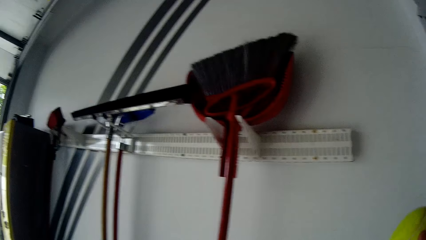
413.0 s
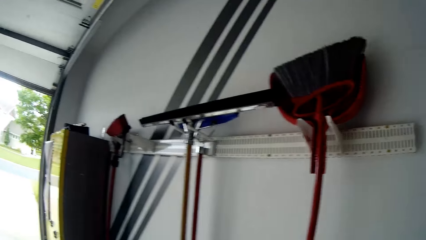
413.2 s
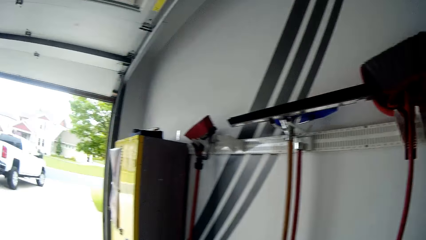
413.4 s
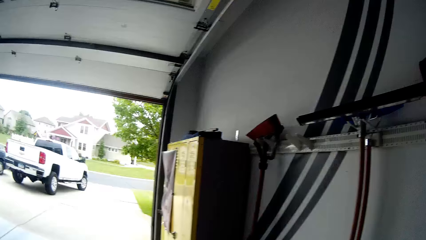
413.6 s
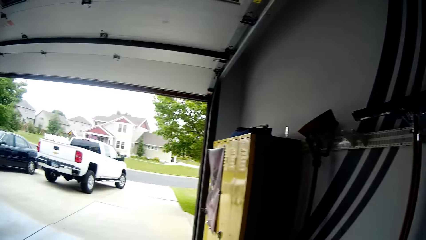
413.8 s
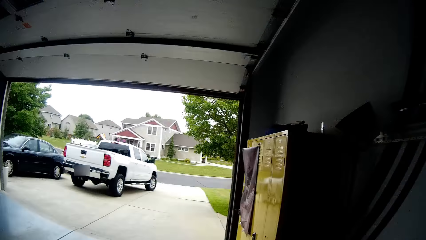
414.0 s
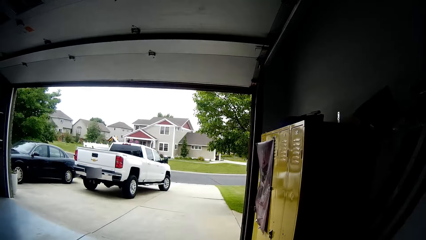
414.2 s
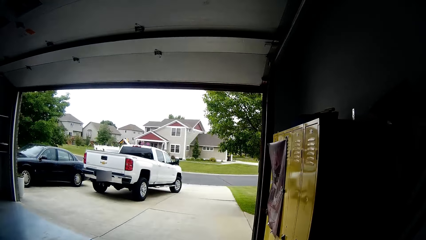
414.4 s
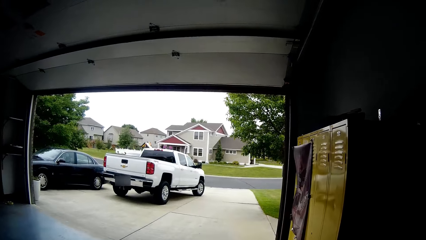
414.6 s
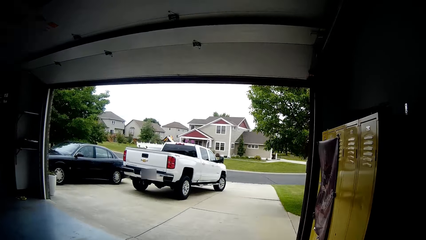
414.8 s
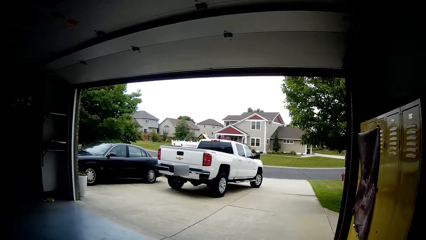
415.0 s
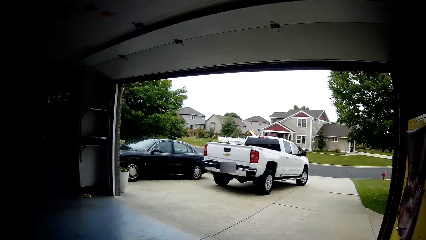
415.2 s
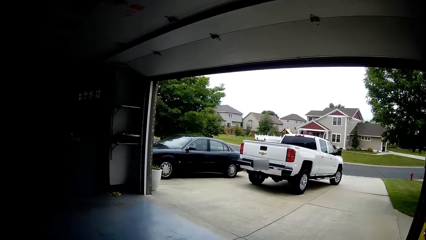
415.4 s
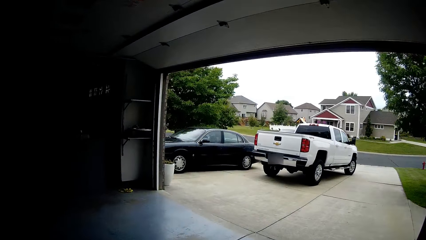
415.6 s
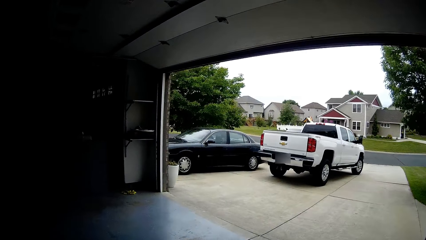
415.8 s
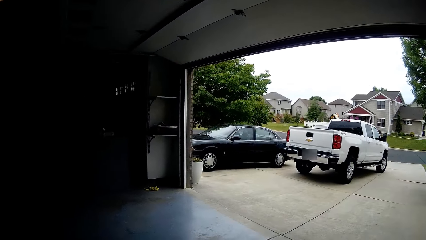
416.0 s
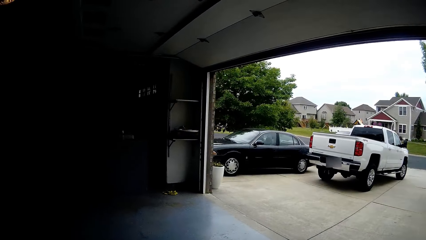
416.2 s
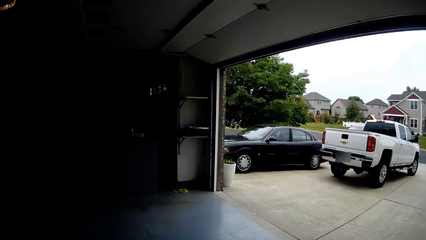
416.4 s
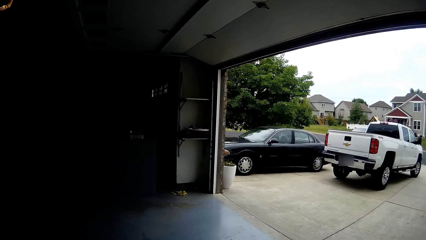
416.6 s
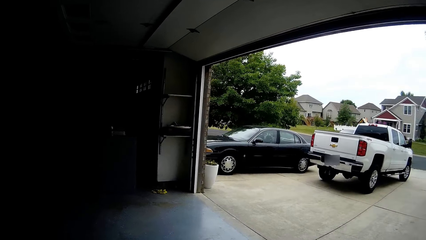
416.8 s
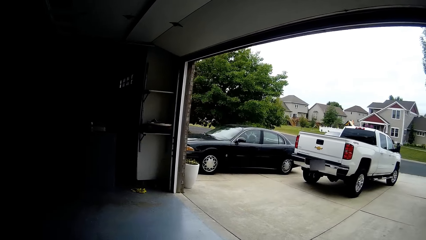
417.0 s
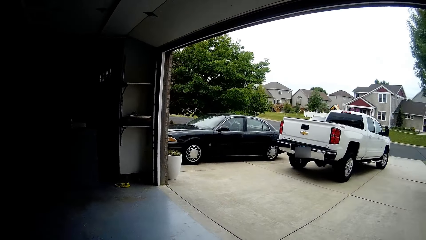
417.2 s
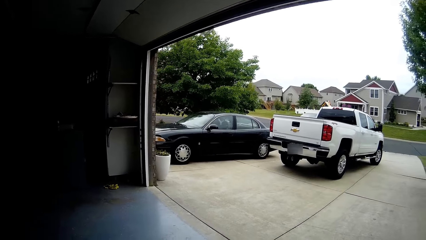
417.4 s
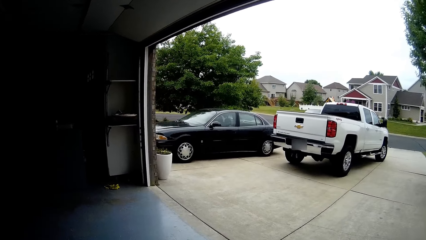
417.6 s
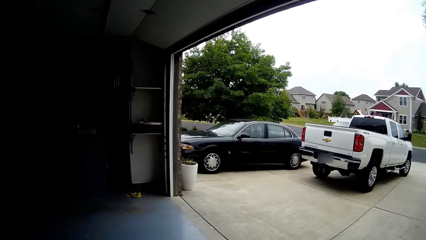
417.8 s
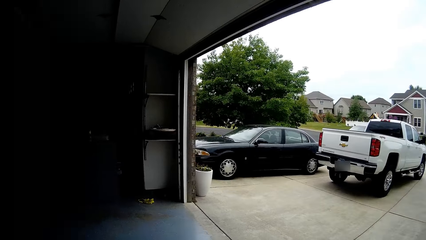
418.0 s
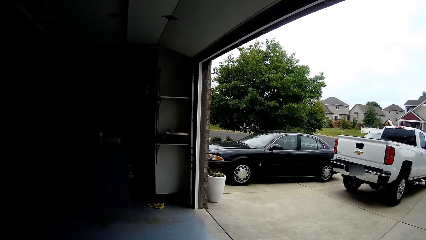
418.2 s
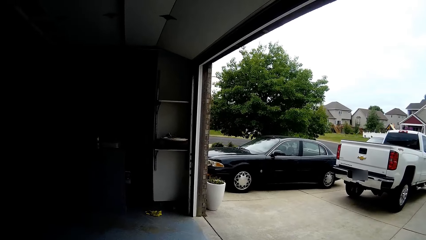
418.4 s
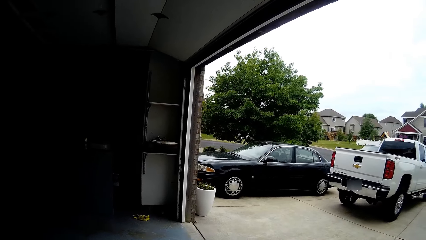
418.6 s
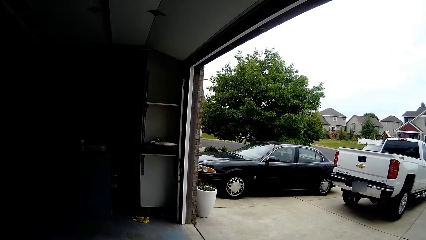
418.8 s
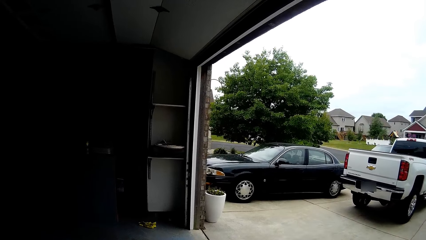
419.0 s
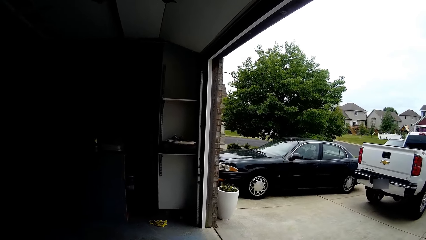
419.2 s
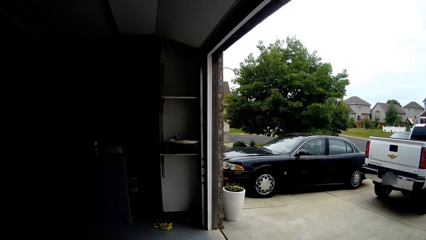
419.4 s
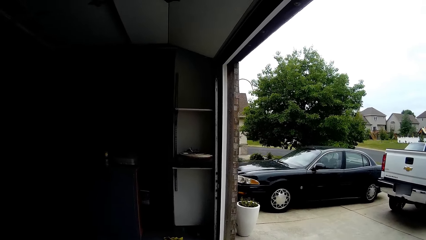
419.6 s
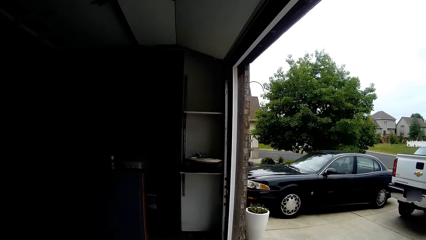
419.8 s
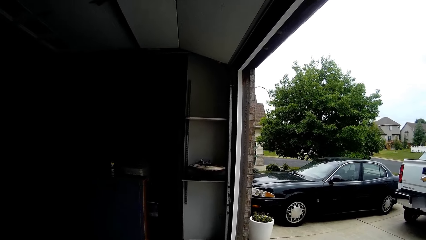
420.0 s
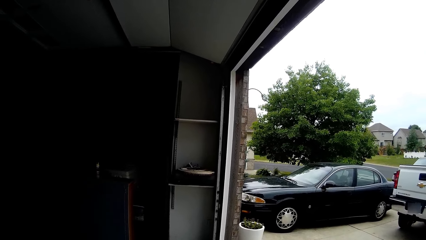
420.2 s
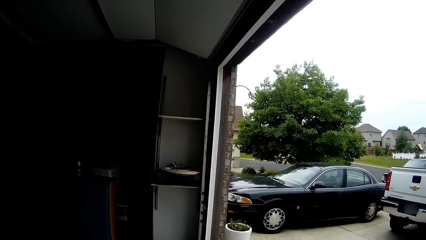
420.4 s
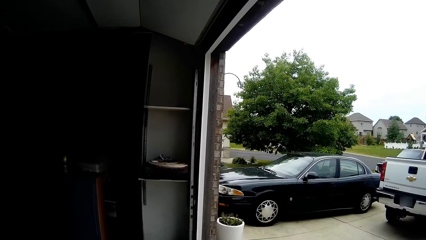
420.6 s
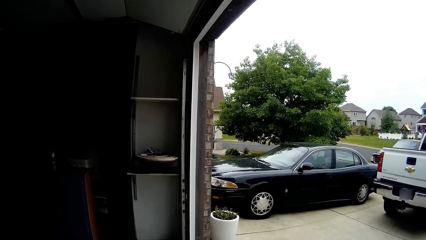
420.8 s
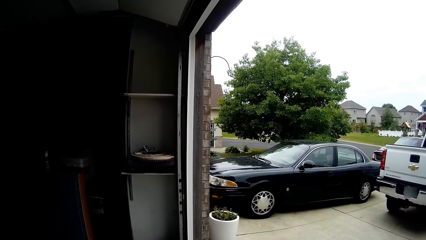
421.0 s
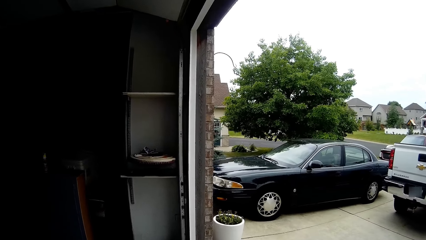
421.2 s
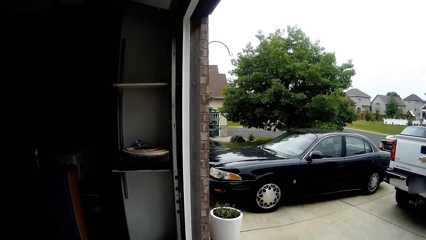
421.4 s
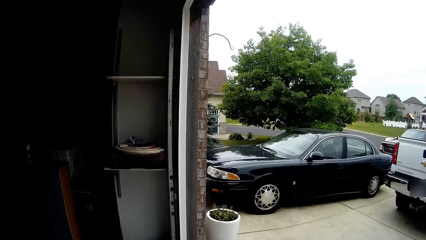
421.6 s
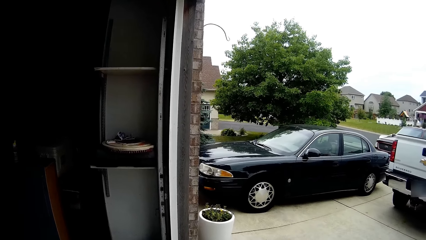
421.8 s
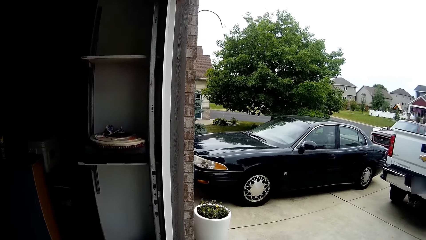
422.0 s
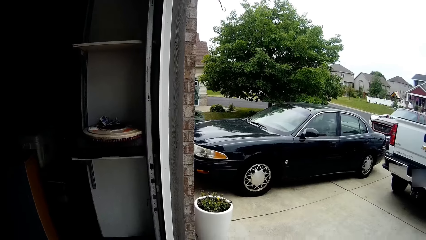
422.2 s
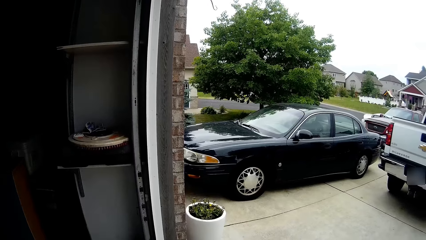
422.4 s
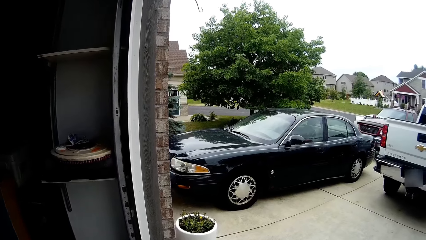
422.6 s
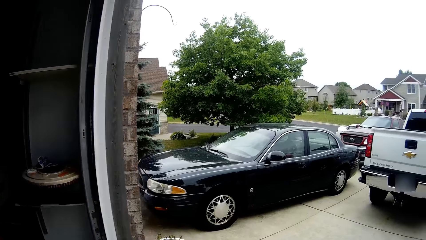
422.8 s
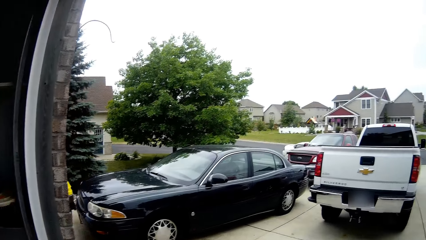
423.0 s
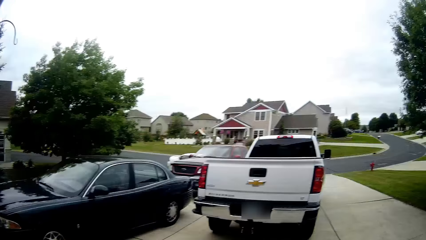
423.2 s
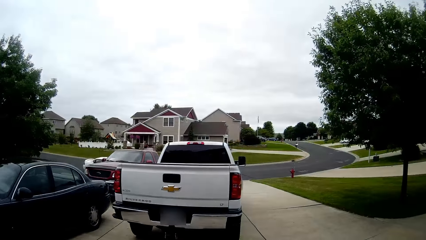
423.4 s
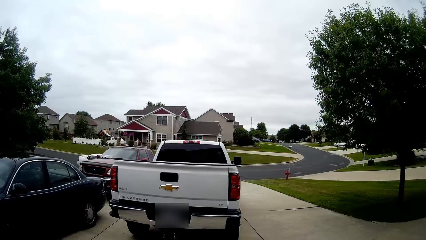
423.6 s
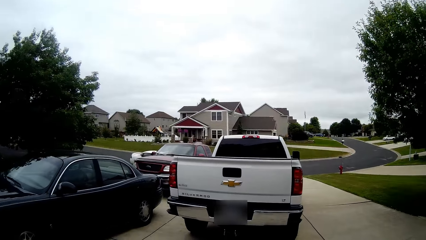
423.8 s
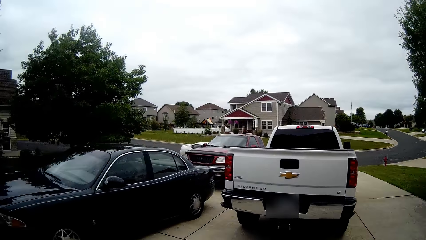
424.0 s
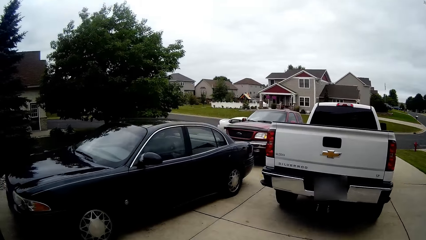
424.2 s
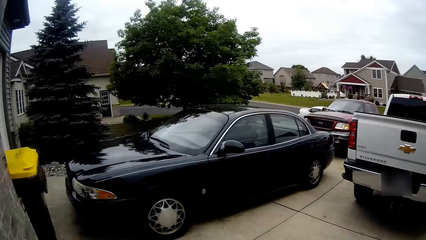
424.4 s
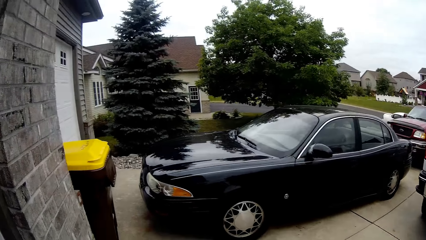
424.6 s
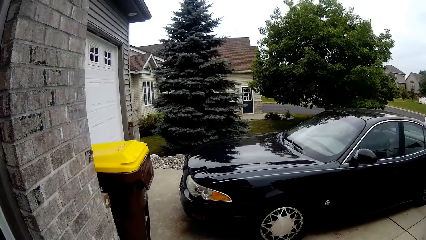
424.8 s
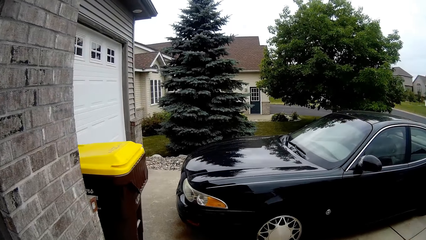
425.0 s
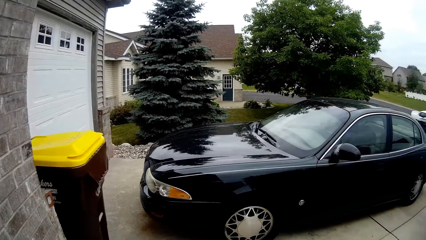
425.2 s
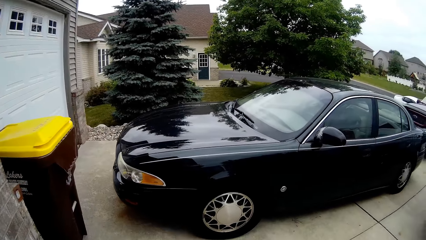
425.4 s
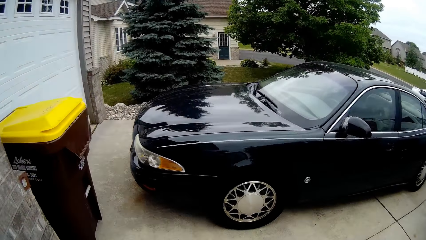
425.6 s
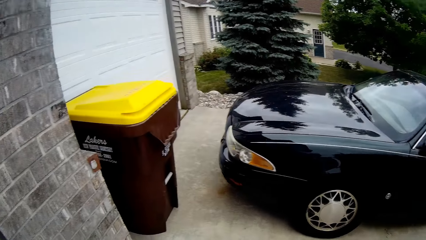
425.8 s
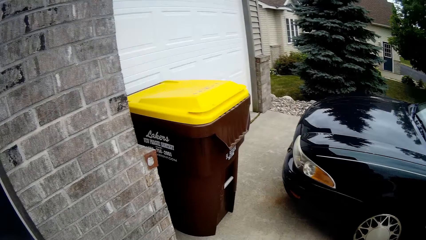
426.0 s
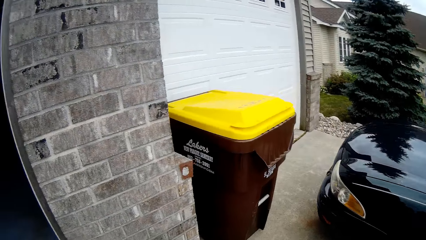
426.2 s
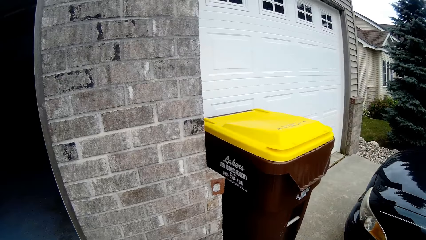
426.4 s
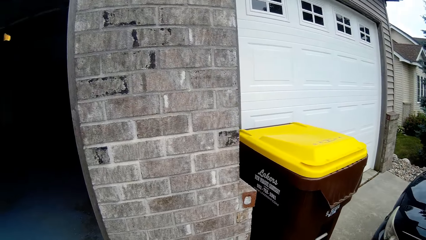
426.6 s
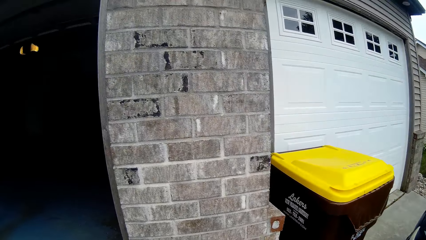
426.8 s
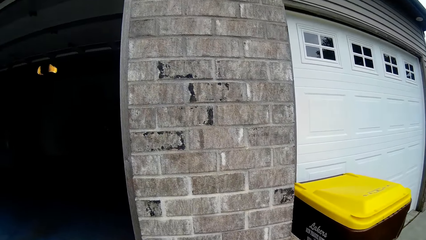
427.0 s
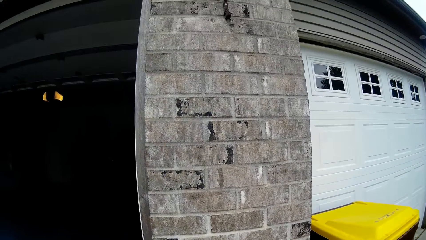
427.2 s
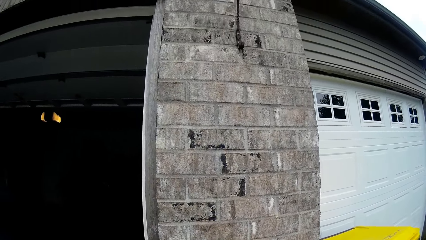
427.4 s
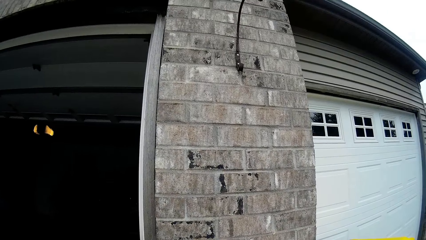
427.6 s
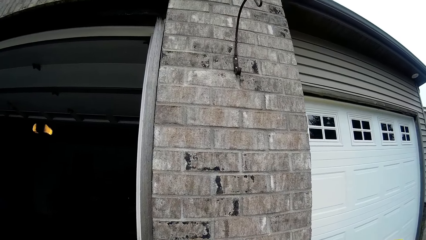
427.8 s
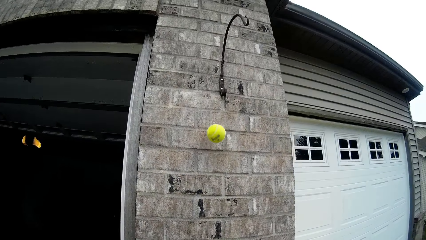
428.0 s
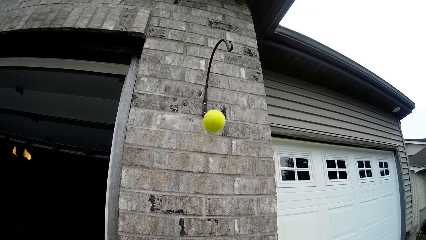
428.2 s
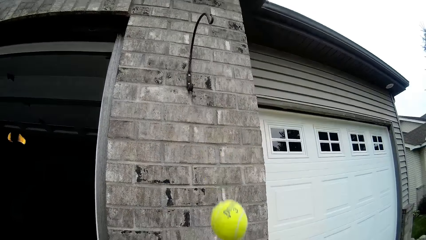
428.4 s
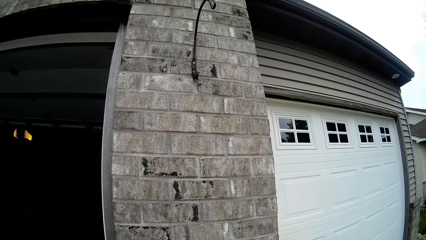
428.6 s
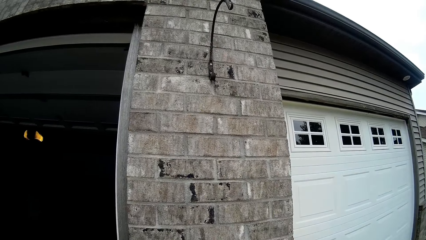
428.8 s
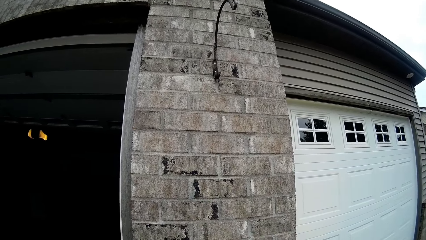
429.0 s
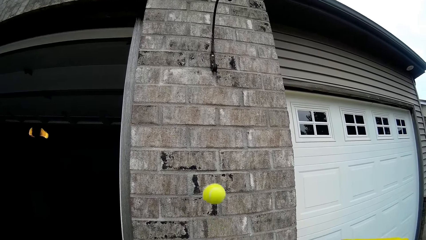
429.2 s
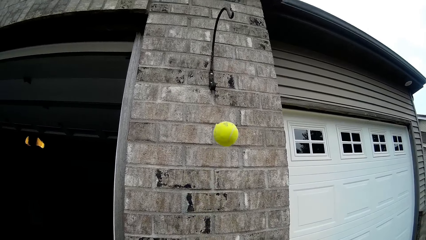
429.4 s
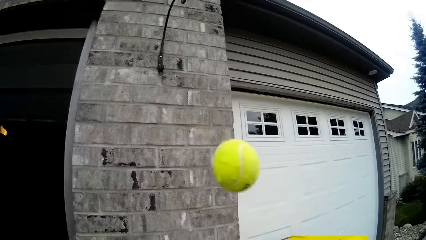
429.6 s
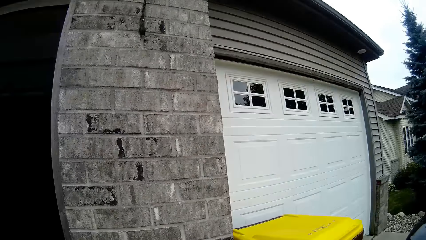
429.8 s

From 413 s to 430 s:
The camera wearer plays with the tennis ball against another wall. They throw the ball on the wall. They catch the ball.
